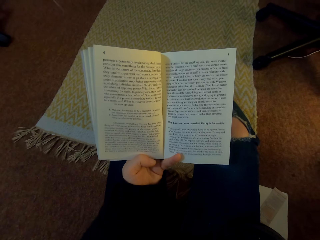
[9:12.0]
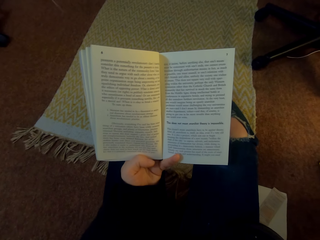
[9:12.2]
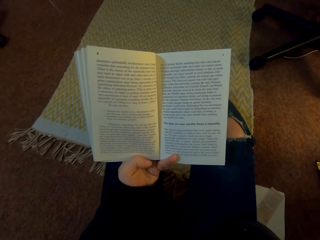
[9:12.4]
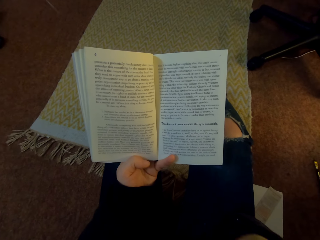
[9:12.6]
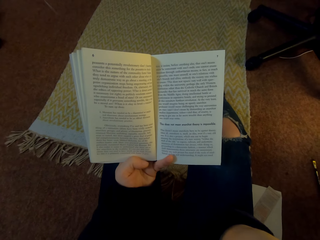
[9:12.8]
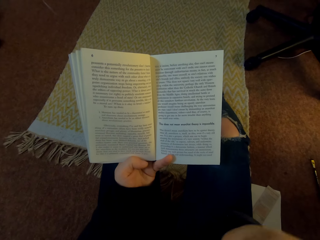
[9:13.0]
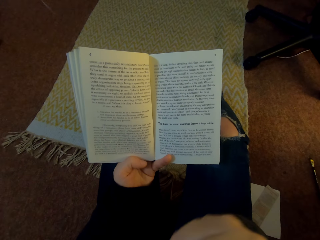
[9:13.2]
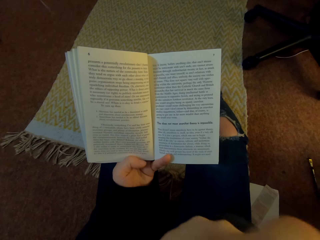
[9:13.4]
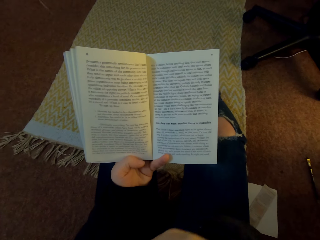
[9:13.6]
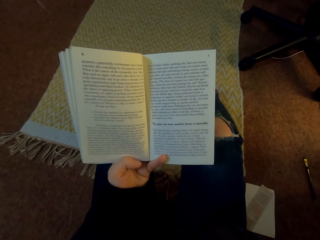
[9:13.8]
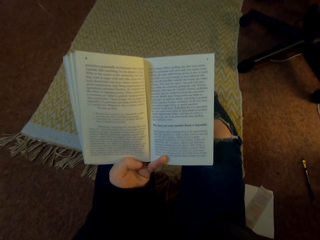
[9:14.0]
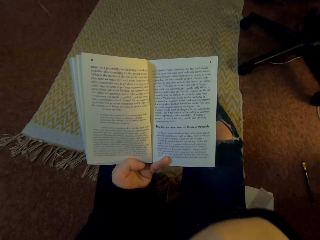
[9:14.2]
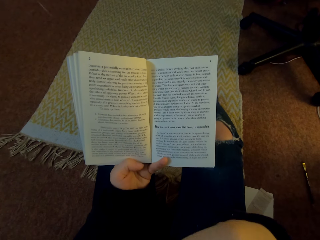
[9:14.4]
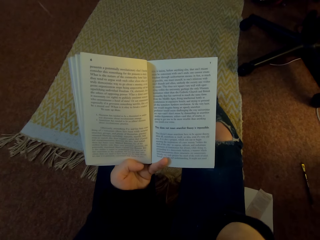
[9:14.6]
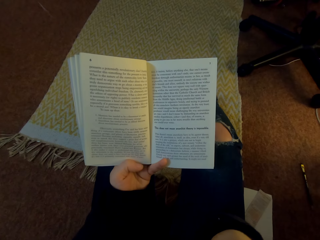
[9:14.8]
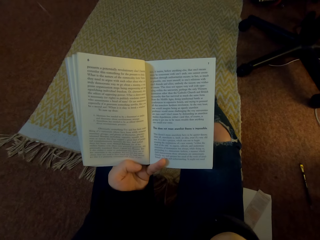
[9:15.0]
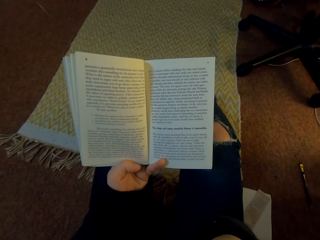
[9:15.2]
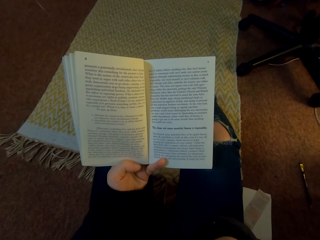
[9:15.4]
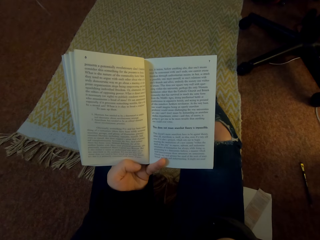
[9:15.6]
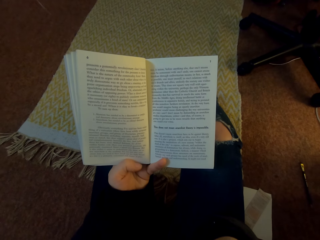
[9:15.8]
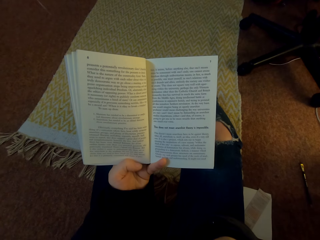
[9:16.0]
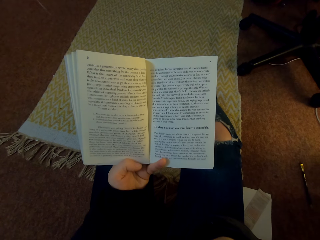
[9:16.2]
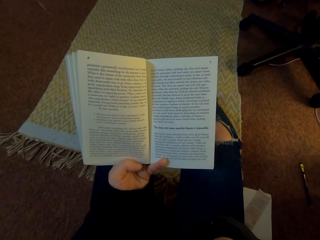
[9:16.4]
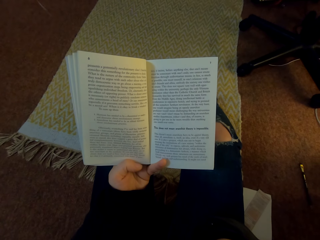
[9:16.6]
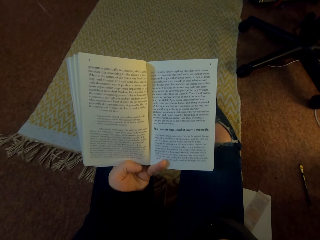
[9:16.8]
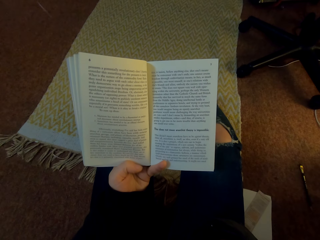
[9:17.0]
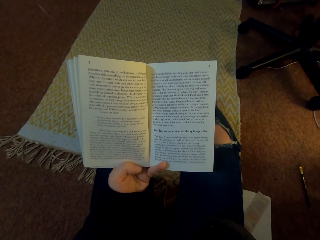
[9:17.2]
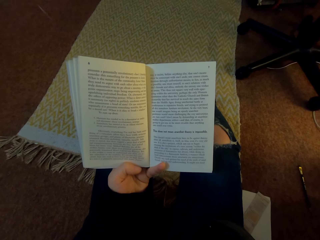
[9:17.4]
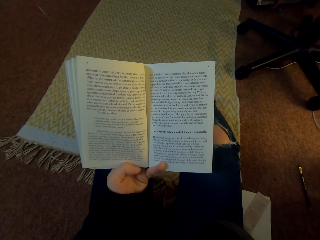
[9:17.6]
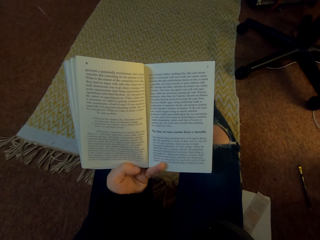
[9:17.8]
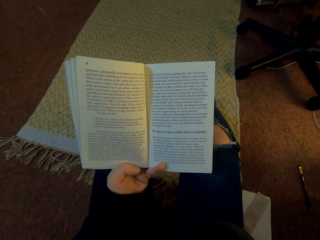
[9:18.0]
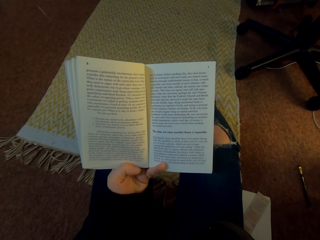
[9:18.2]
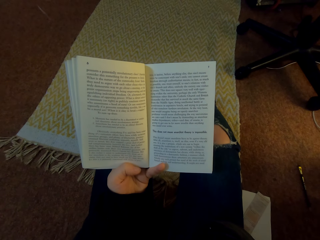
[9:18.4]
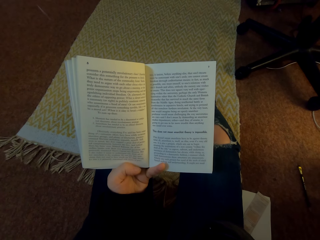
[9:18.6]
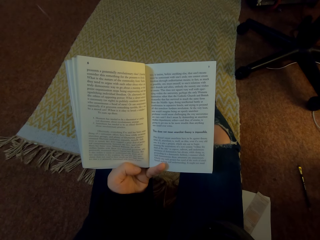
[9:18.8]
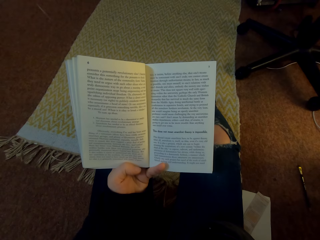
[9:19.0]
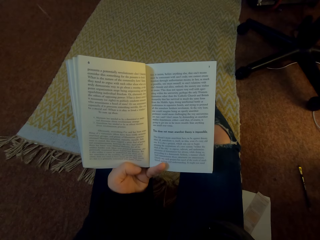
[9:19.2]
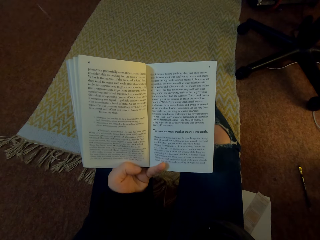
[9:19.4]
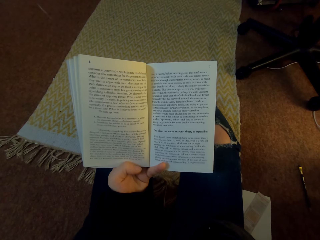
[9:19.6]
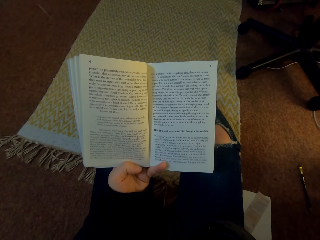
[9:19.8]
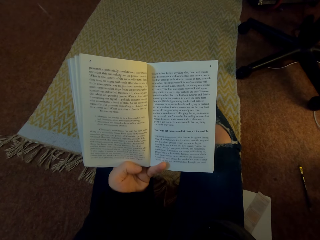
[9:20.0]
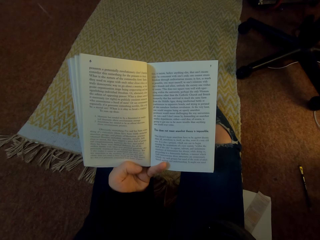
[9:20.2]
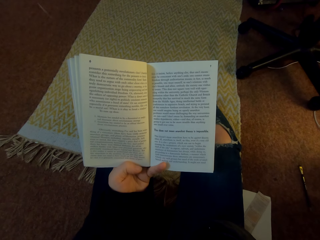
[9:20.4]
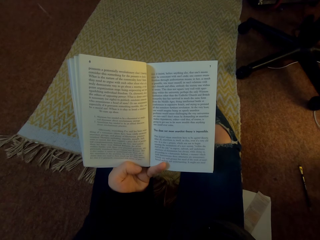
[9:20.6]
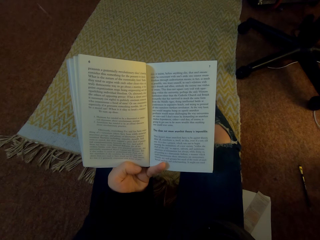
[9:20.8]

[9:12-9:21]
The camera wearer touches the face with the right hand. They read the book.

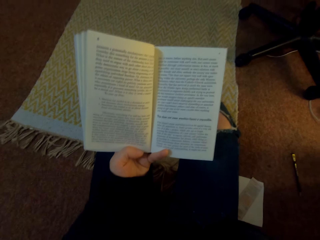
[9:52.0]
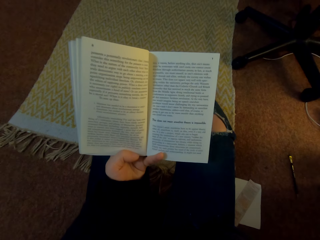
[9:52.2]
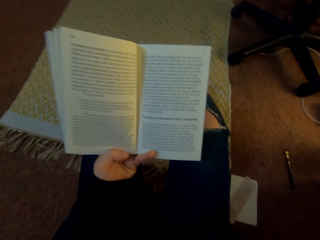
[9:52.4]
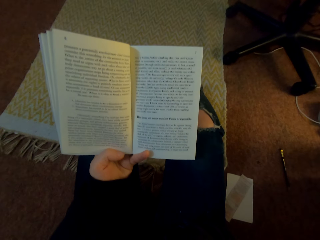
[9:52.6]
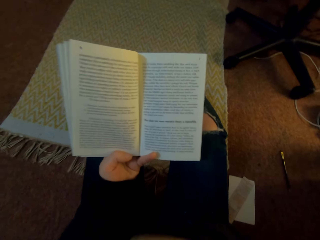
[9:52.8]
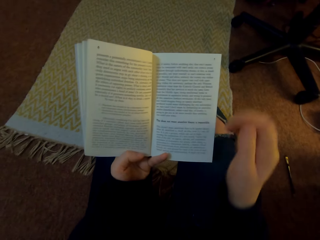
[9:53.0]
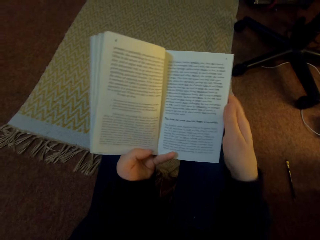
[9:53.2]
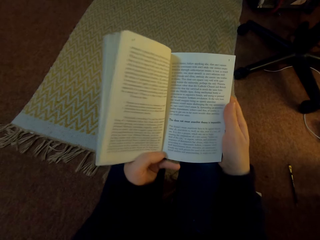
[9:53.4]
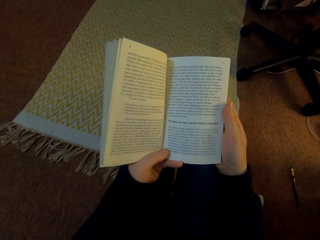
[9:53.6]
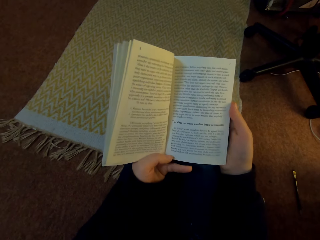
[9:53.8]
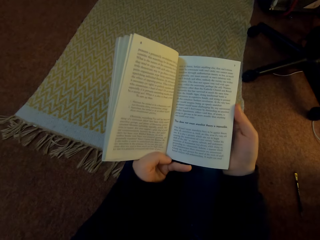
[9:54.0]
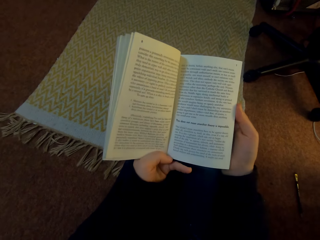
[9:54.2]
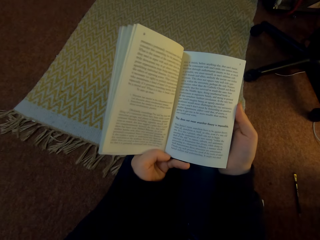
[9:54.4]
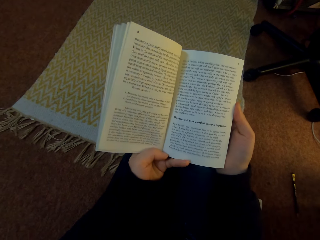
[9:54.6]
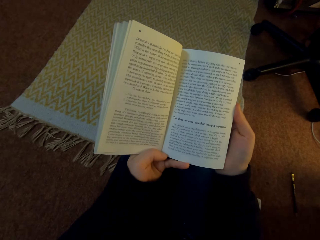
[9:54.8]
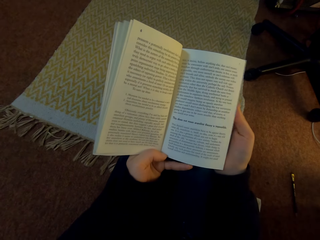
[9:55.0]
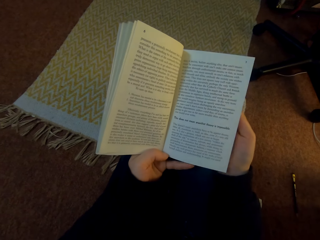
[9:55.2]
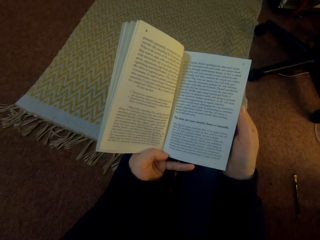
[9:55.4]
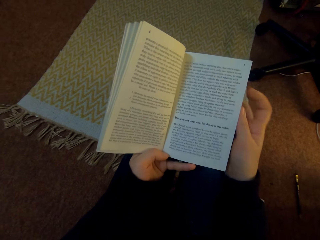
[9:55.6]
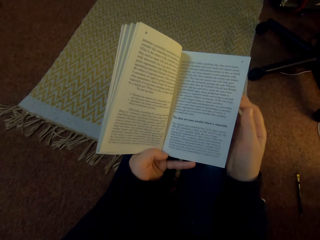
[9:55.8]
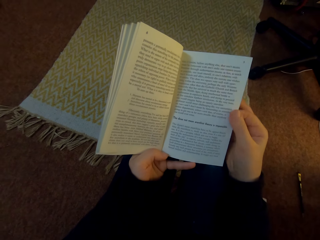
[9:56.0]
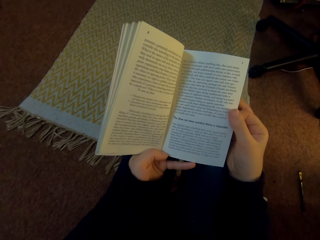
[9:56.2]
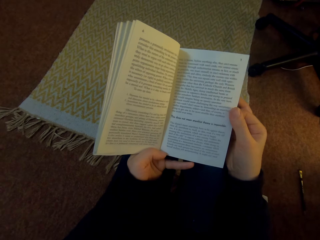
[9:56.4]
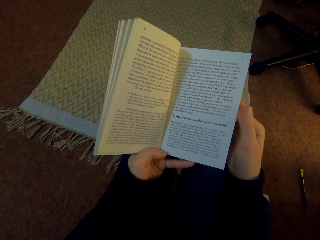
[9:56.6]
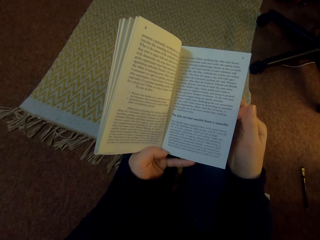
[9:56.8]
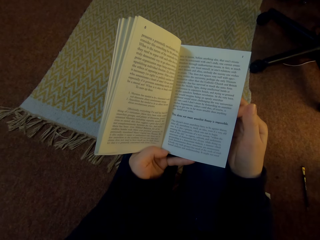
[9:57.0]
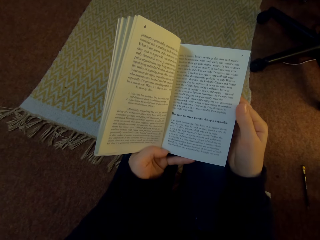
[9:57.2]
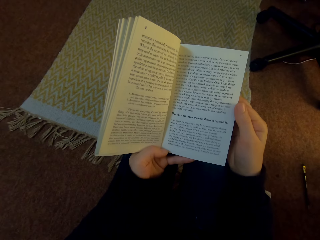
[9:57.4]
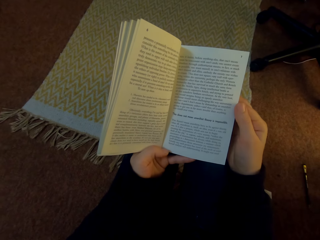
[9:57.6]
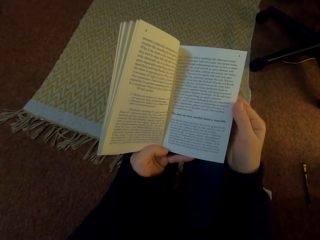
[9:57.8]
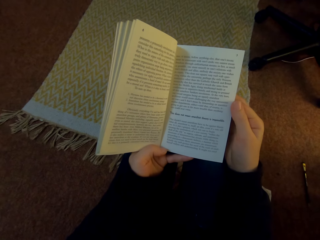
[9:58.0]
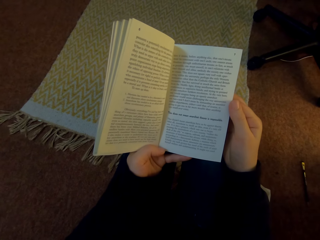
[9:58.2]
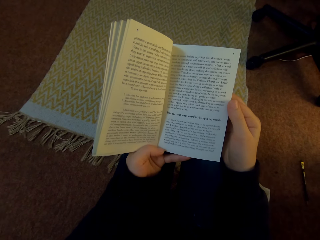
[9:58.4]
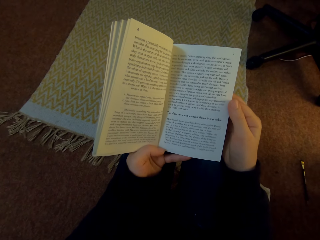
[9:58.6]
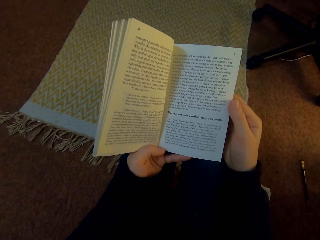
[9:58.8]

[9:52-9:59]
The camera wearer holds a book with both hands. They read the book.

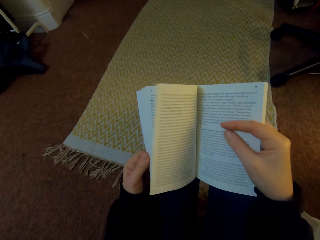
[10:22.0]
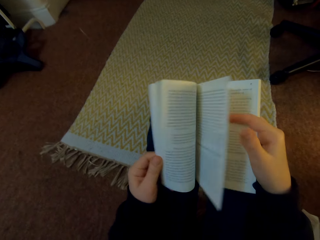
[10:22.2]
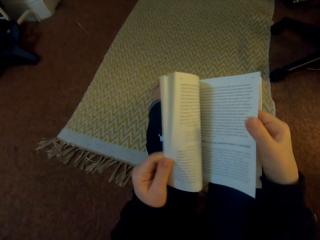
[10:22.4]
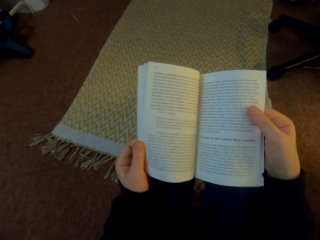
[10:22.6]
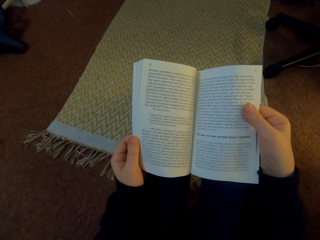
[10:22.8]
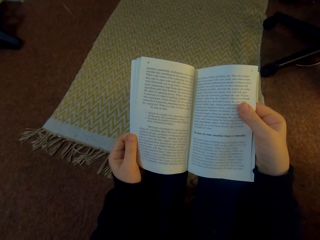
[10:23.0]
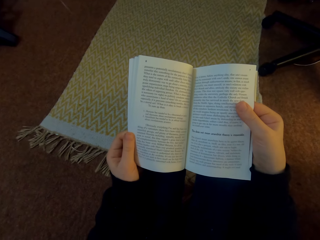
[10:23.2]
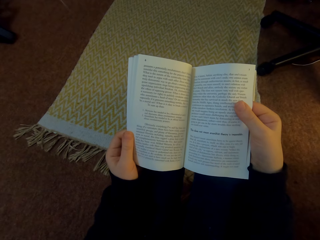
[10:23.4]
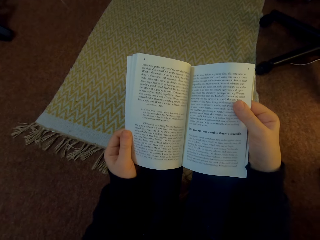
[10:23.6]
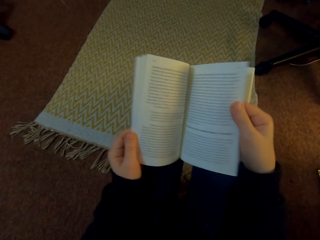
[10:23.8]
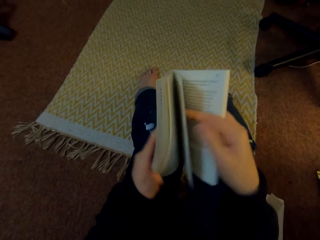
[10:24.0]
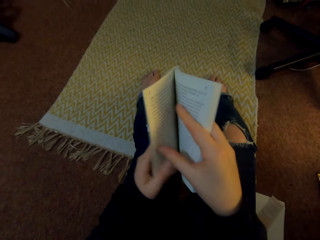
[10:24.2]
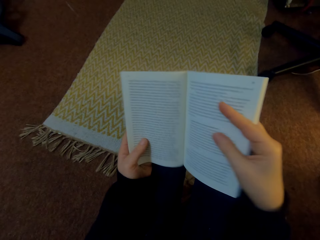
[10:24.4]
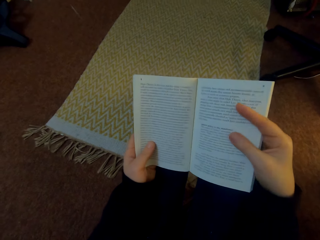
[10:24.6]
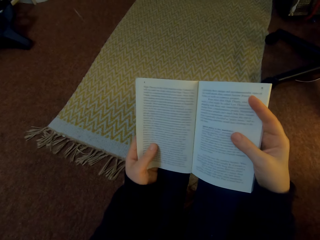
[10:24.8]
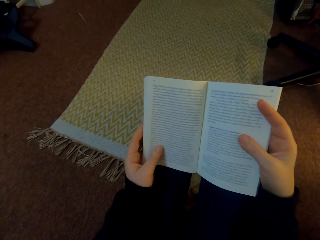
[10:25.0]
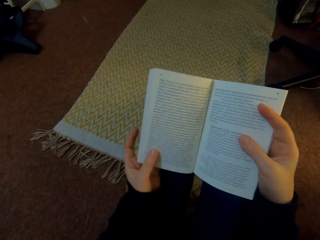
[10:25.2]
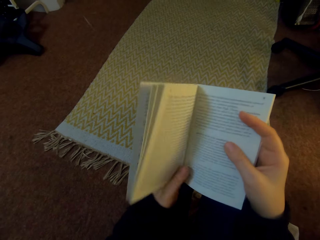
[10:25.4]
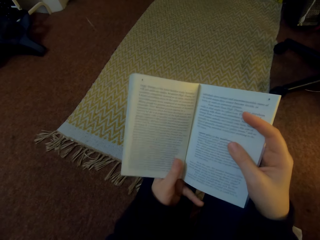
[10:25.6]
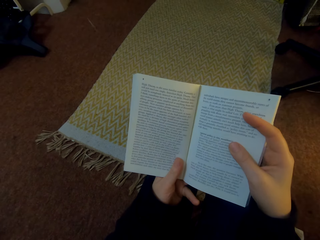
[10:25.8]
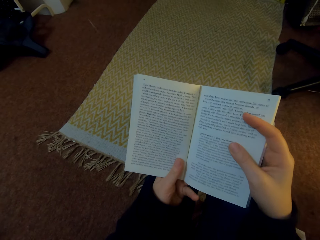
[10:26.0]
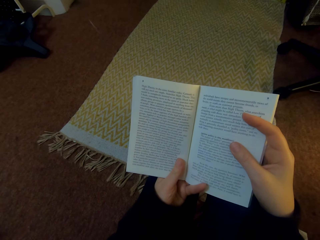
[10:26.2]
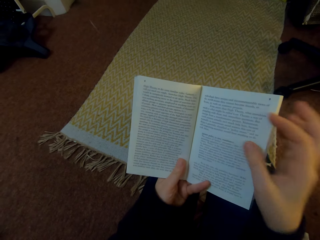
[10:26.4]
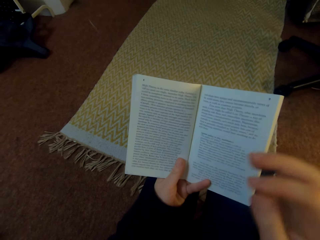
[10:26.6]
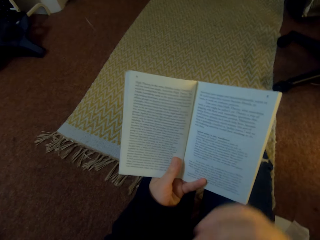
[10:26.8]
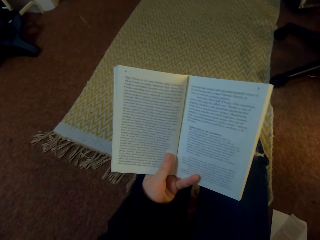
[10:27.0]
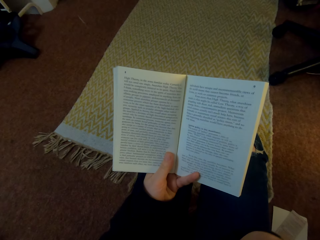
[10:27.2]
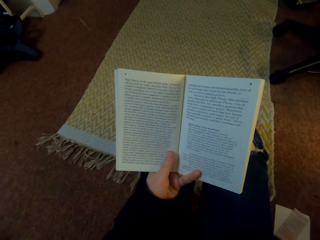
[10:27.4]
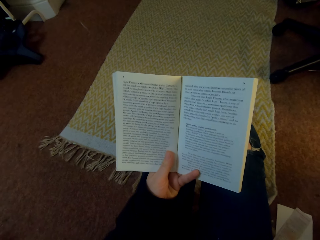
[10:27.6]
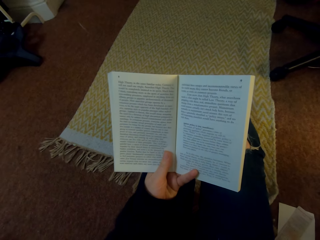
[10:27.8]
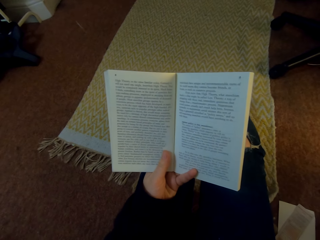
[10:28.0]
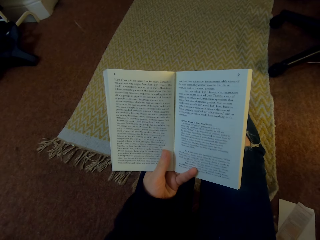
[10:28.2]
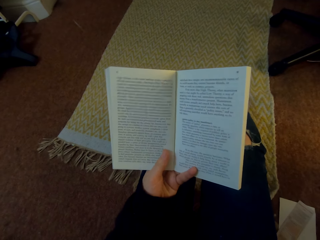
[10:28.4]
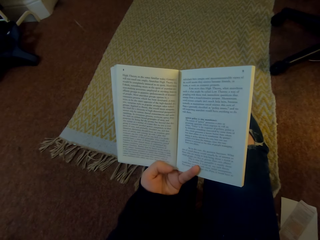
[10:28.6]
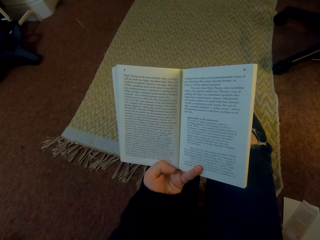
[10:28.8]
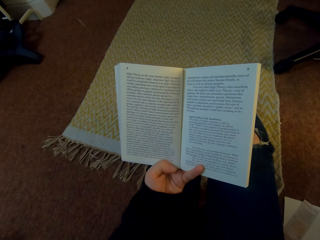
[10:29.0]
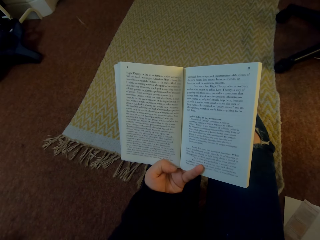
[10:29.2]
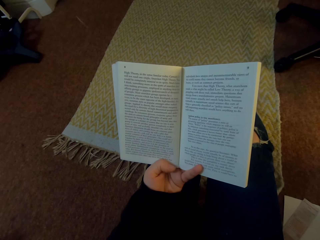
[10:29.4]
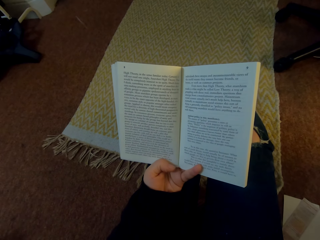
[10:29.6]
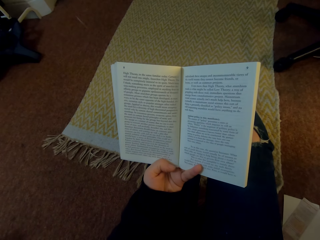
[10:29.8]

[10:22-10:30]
The camera wearer opens a page of the book. They look at a previous page of the book. They read the book.
